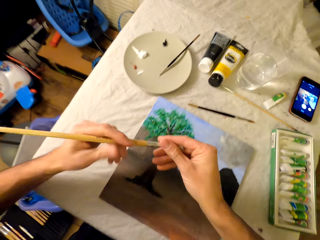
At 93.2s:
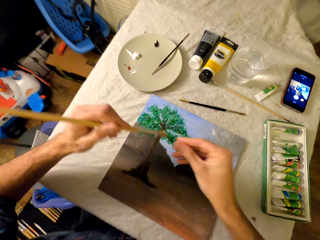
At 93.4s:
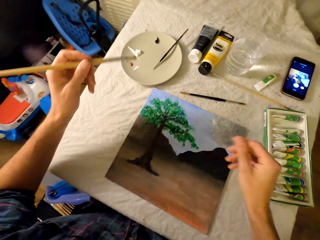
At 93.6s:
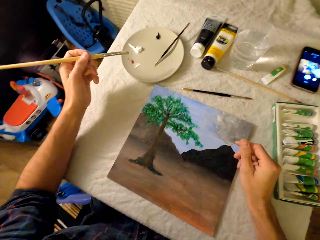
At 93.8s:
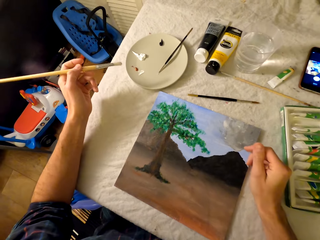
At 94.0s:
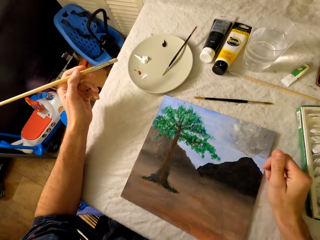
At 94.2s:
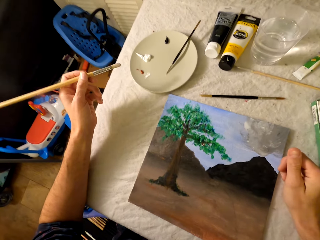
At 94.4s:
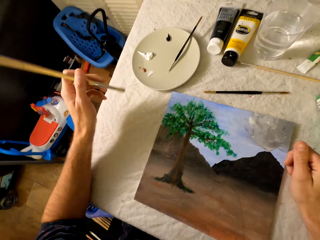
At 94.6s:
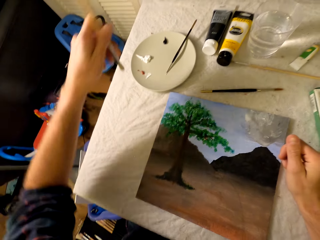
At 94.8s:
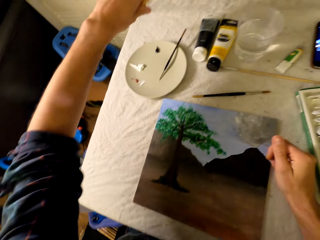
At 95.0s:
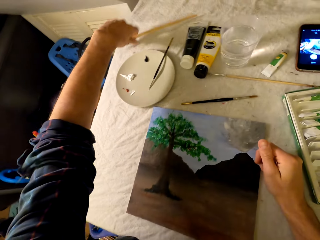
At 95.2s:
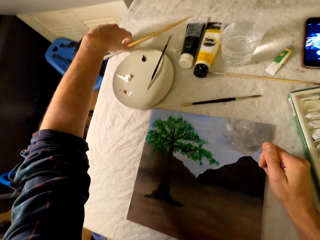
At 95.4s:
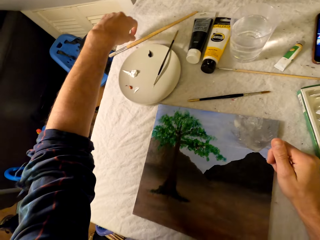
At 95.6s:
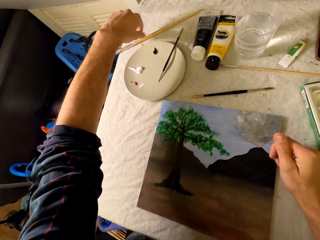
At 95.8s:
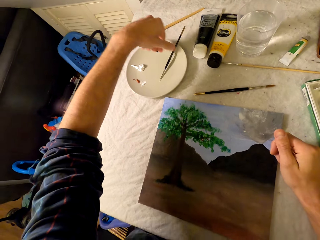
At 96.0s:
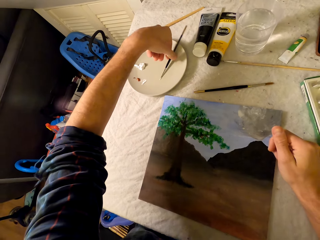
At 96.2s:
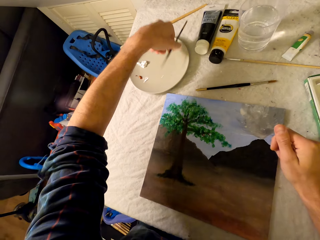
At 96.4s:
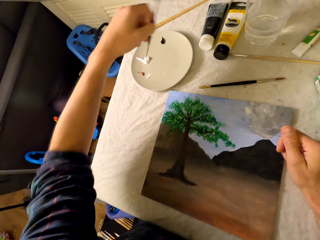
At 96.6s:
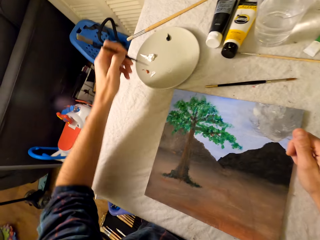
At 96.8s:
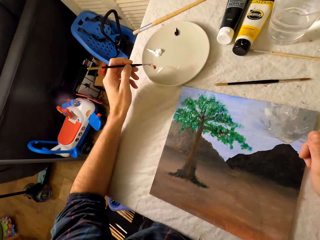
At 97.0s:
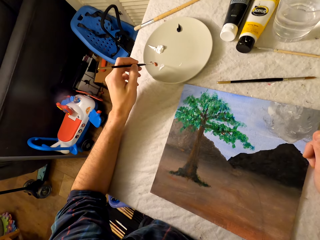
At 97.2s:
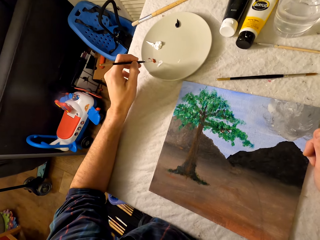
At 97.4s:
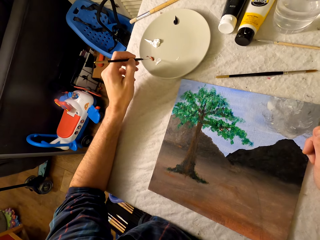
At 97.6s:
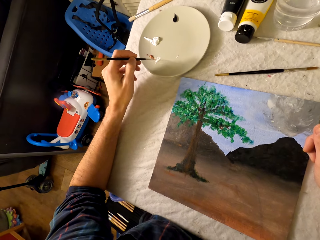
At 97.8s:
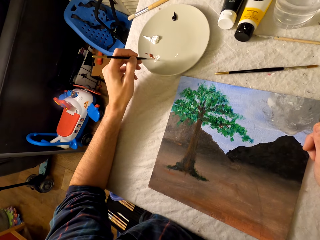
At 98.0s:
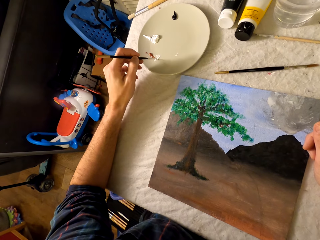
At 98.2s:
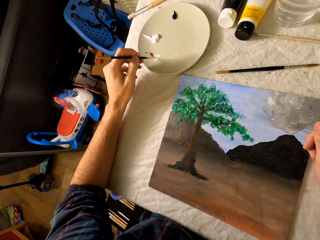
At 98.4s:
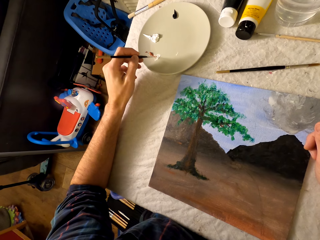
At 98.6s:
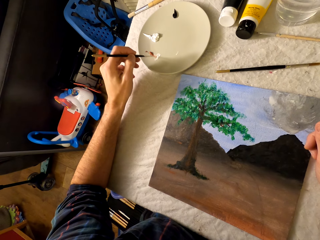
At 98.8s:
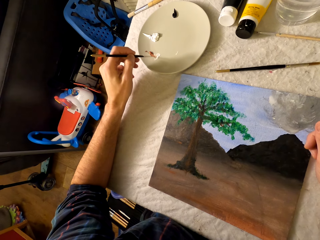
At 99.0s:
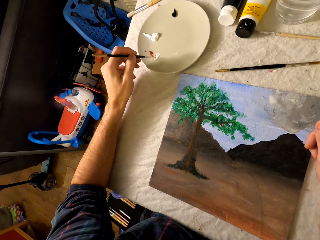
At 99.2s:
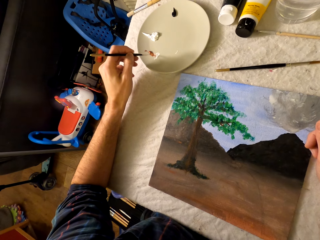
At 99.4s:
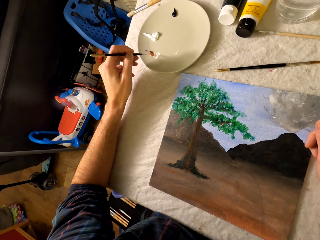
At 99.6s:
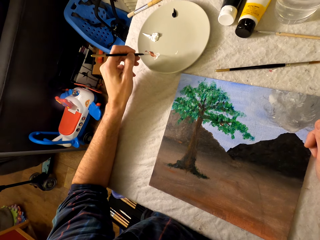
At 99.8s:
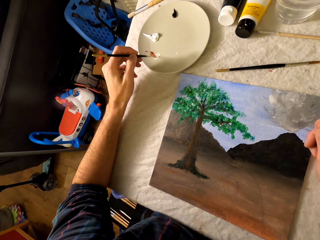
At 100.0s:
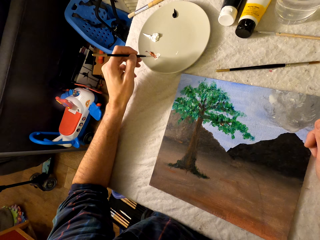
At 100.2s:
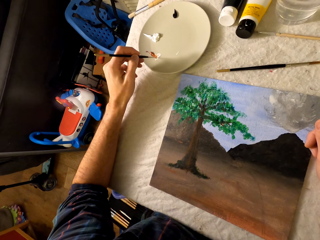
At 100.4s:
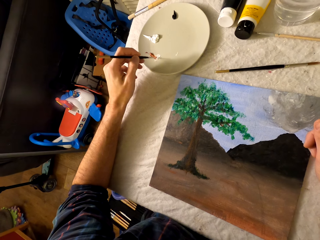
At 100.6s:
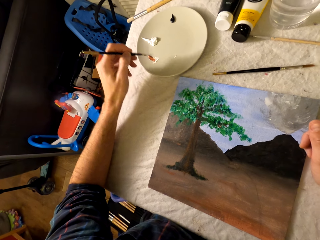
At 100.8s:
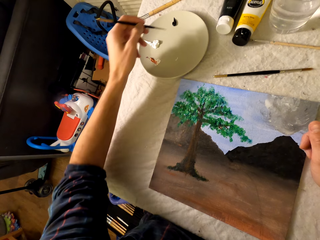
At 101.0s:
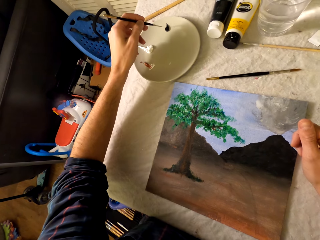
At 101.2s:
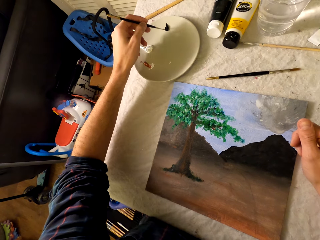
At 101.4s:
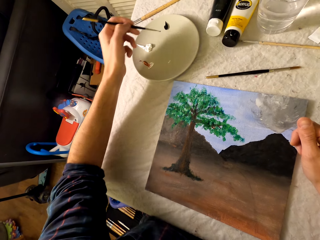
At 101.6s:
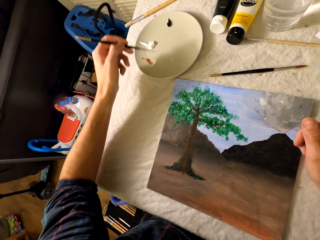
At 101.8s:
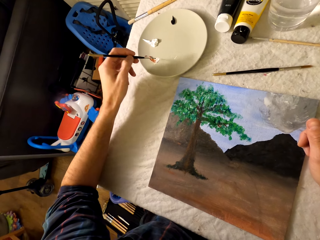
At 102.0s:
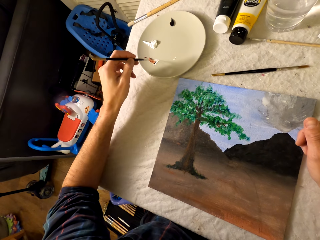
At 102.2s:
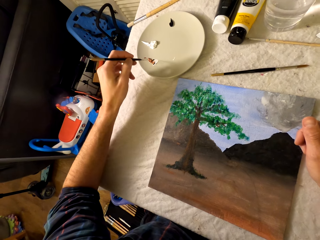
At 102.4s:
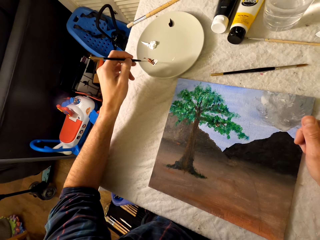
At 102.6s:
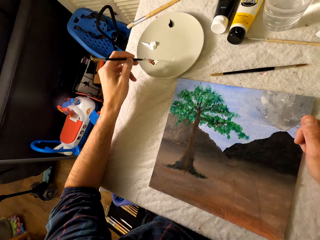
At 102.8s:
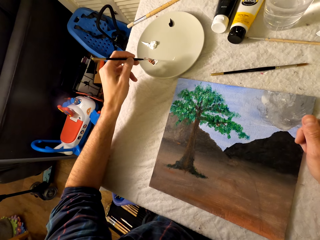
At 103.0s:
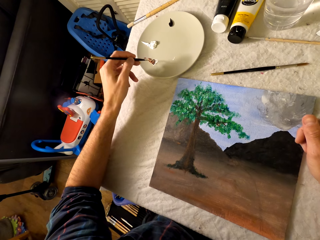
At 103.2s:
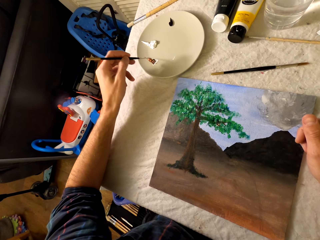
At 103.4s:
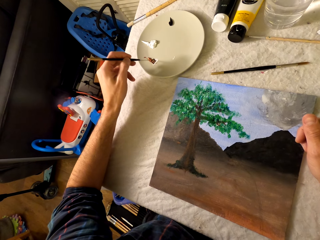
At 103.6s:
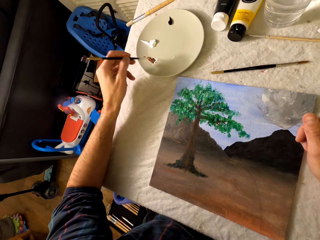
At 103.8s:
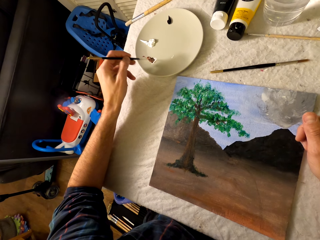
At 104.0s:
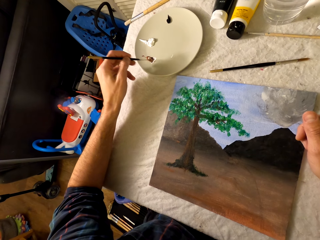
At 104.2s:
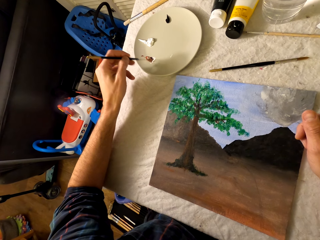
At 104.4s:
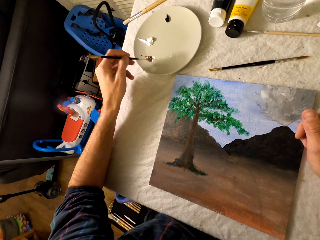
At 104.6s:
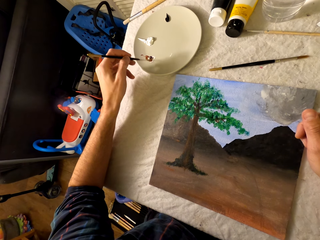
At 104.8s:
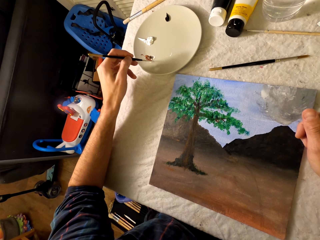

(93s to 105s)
The camera wearer puts the pen brush on the table. They take the pen brush from the plate. They mix the paint. They rub the pen brush in the ink.

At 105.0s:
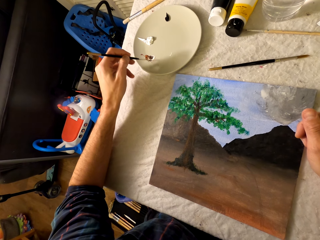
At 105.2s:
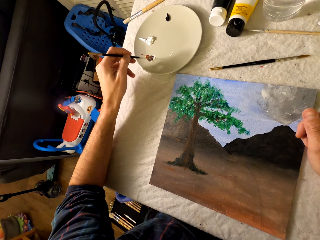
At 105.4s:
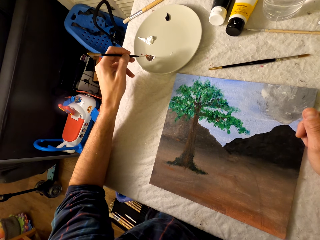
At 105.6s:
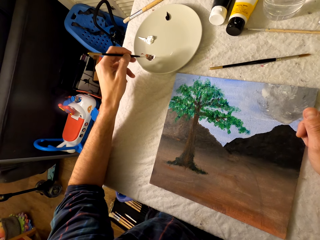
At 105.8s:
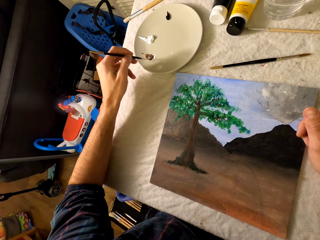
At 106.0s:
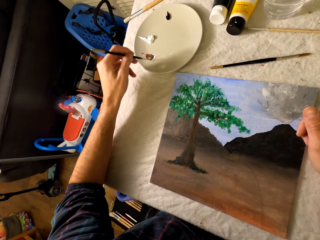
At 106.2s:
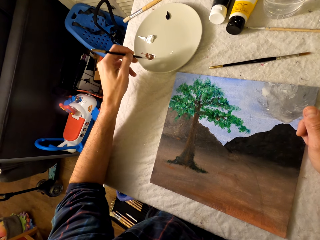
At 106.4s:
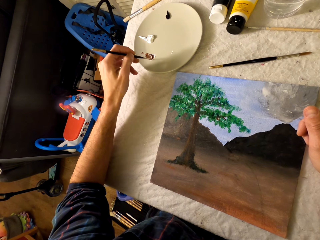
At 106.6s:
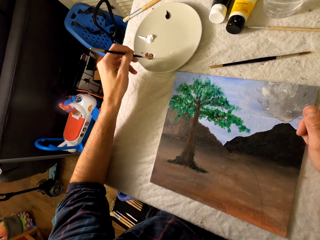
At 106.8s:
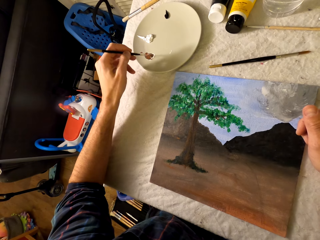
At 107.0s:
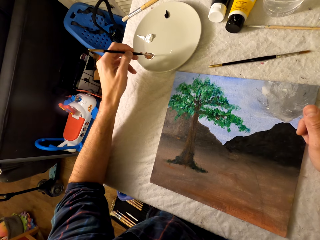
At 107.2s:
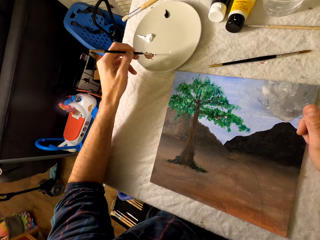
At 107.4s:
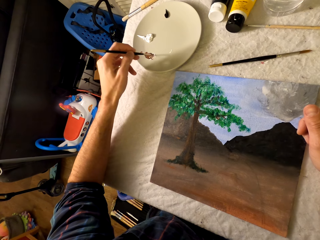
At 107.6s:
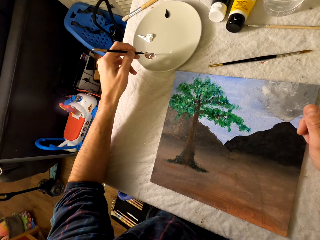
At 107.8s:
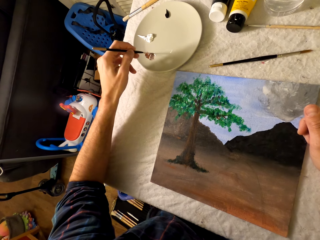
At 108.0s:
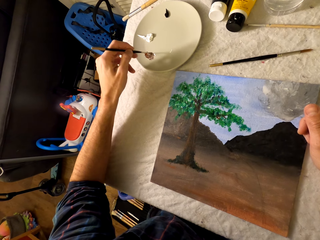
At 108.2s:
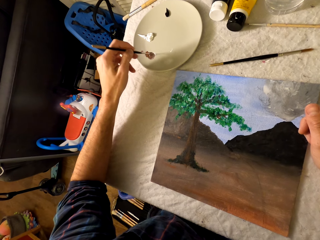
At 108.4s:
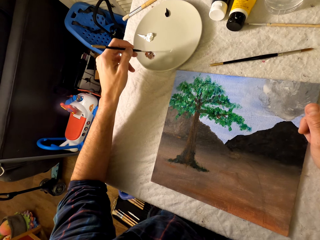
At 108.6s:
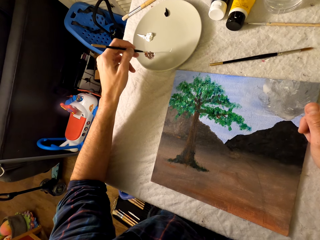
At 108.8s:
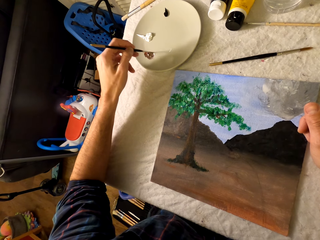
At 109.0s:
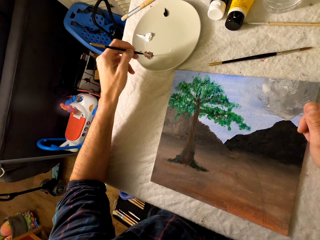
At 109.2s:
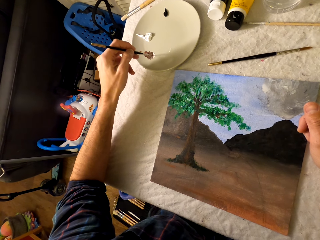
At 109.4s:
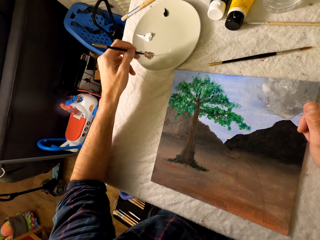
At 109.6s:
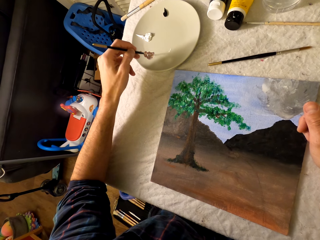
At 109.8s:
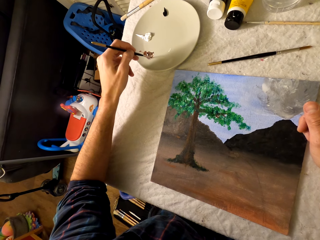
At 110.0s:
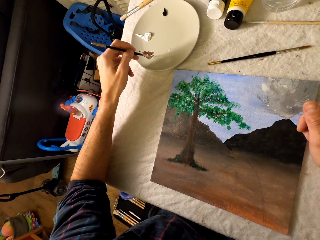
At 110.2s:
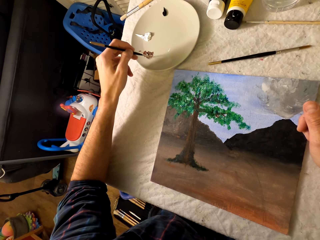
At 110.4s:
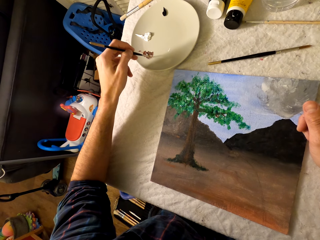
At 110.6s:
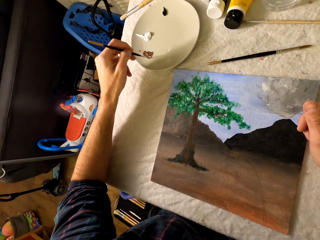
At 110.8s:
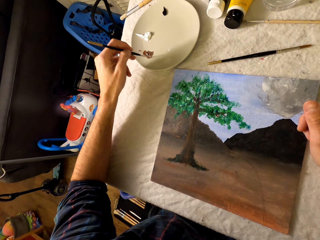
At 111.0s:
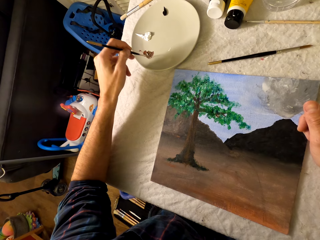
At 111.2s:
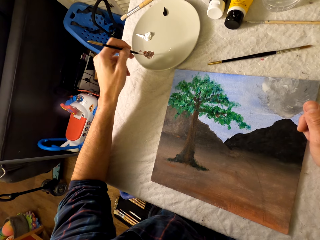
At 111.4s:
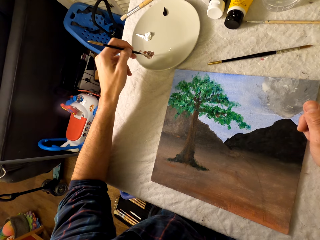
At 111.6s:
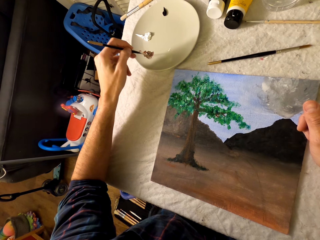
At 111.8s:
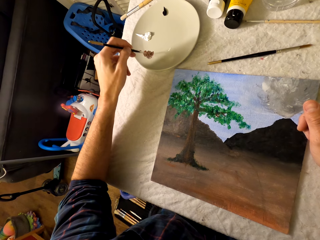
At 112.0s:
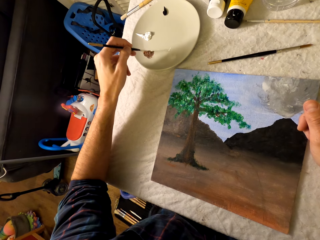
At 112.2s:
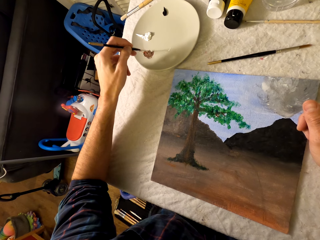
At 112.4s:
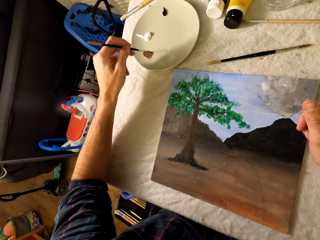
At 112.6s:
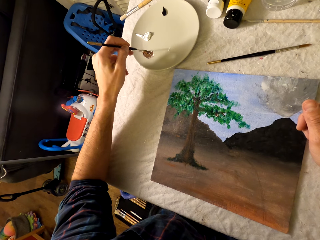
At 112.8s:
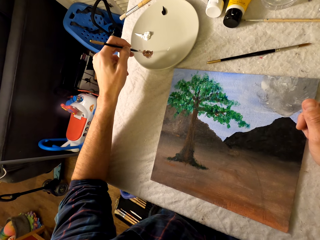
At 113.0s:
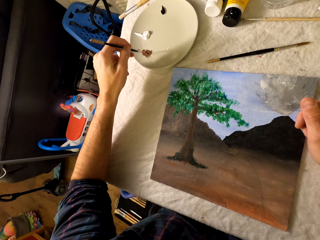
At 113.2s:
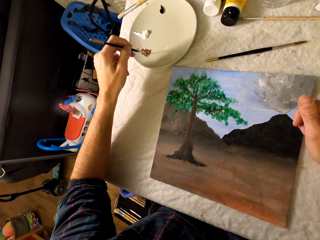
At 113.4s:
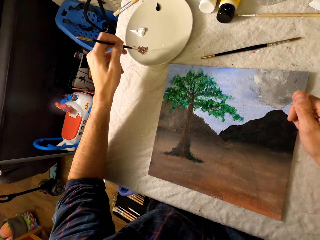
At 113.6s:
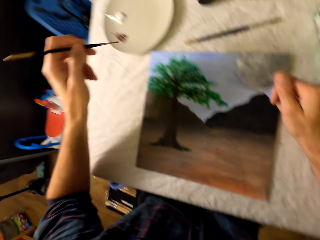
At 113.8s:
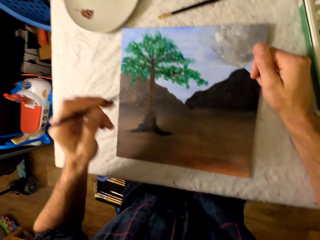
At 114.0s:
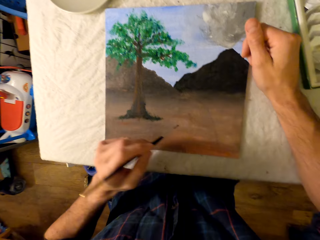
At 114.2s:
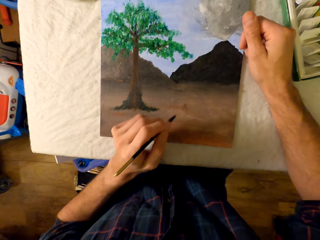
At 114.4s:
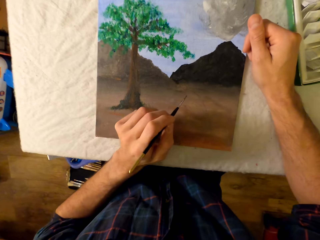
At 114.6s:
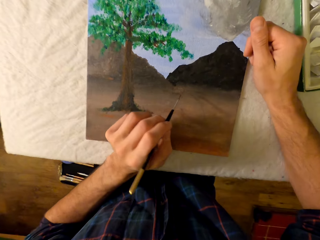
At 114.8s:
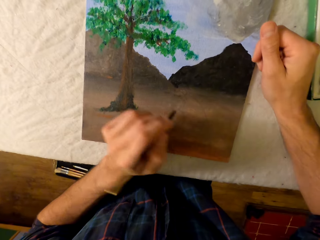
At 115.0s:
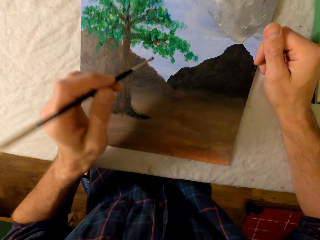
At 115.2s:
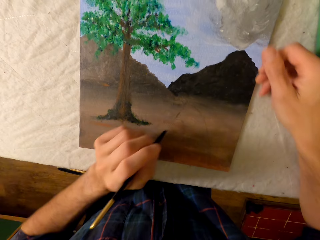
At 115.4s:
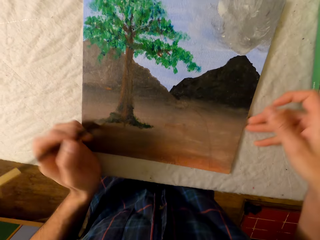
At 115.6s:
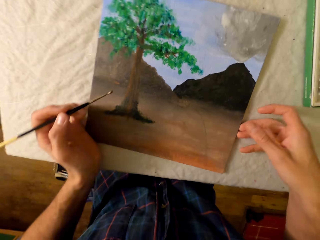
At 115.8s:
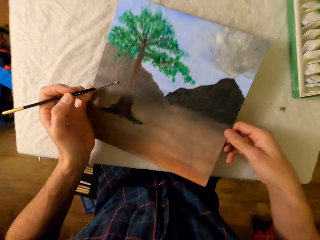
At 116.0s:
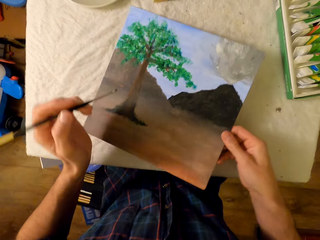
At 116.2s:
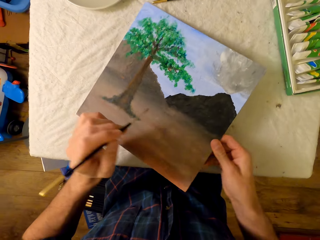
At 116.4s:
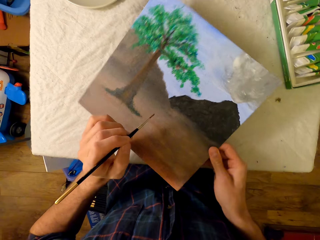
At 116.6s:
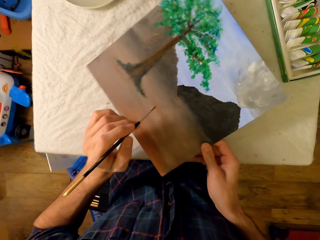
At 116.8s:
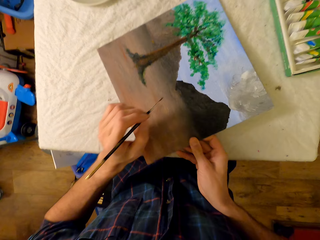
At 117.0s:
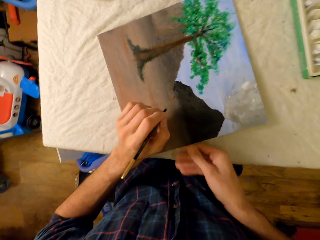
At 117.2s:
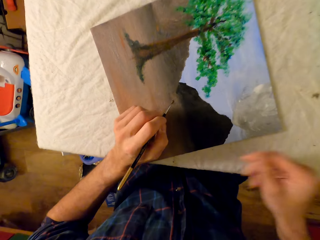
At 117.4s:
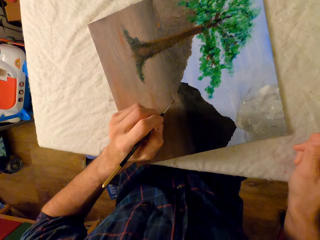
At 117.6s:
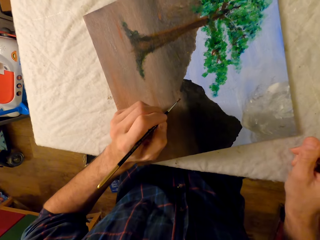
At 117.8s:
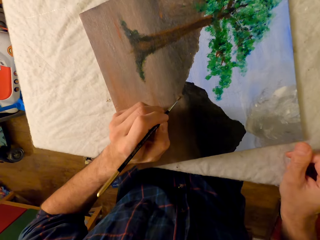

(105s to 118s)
The camera wearer draws the picture. They adjust the picture.
